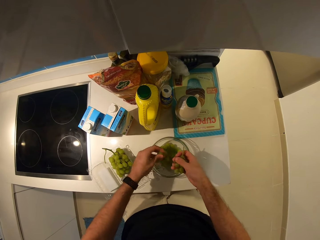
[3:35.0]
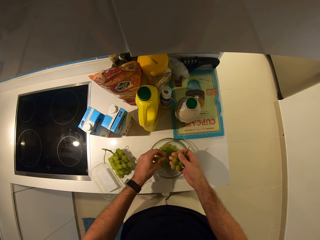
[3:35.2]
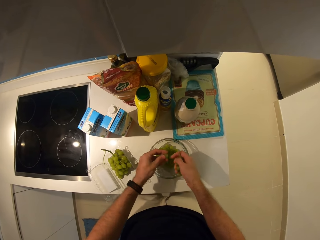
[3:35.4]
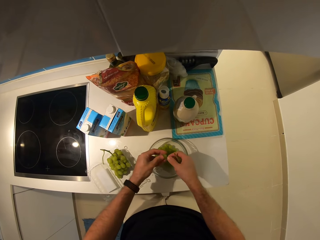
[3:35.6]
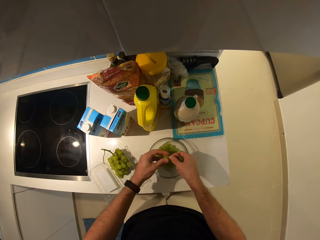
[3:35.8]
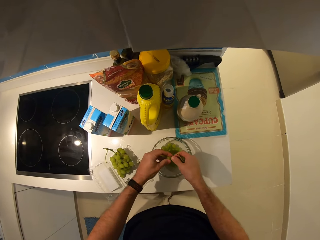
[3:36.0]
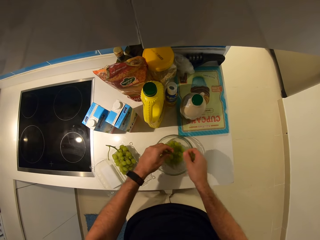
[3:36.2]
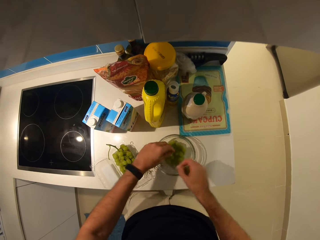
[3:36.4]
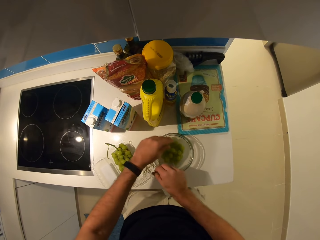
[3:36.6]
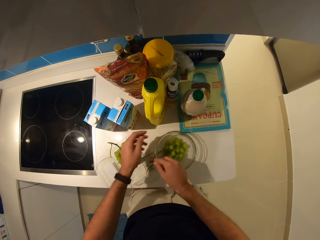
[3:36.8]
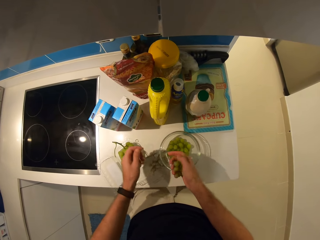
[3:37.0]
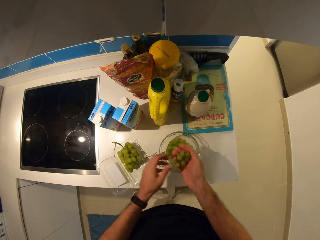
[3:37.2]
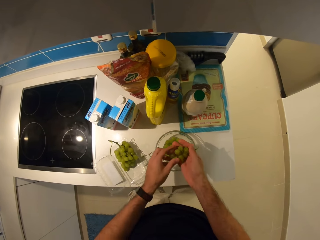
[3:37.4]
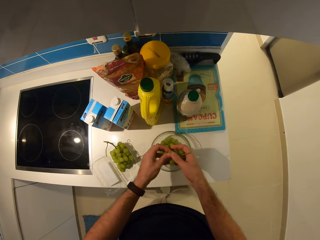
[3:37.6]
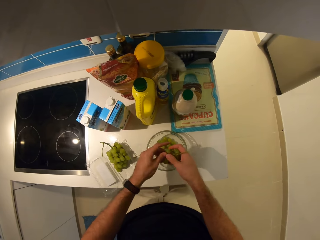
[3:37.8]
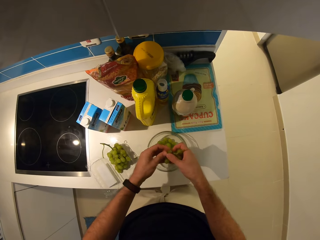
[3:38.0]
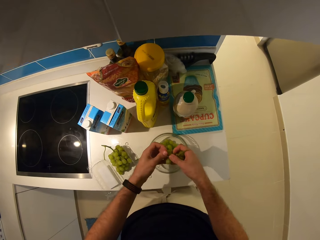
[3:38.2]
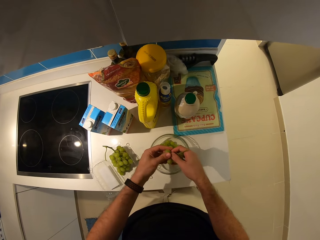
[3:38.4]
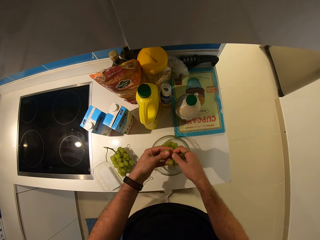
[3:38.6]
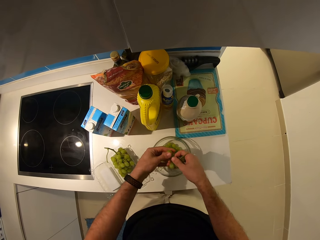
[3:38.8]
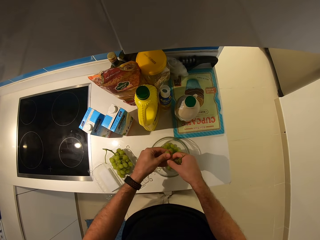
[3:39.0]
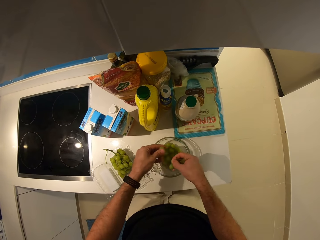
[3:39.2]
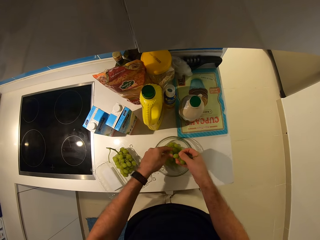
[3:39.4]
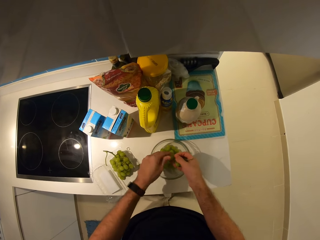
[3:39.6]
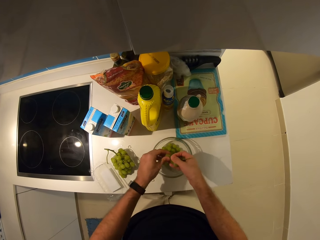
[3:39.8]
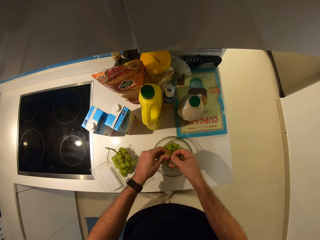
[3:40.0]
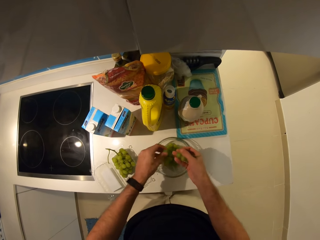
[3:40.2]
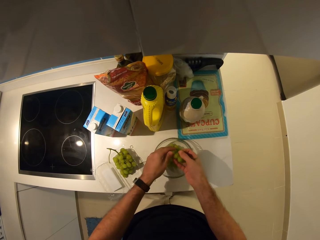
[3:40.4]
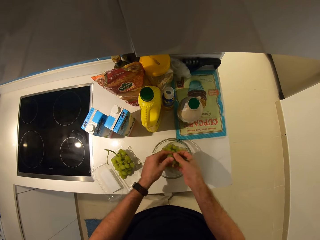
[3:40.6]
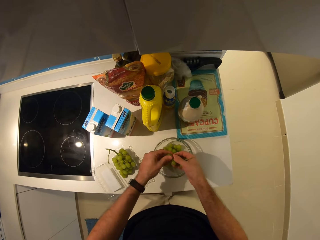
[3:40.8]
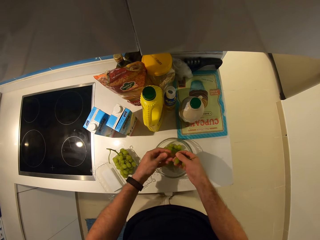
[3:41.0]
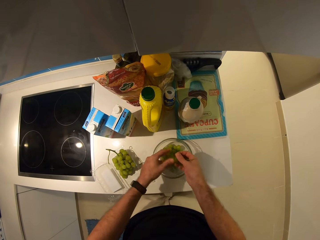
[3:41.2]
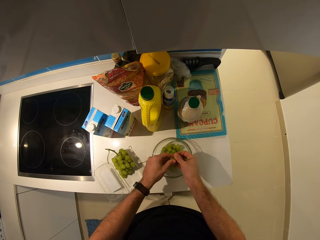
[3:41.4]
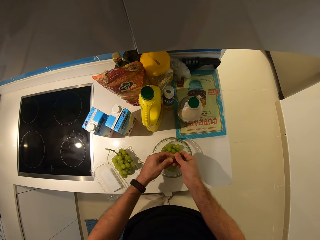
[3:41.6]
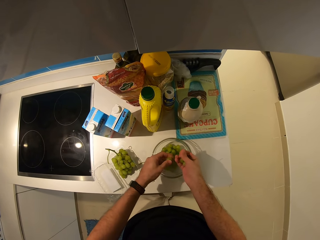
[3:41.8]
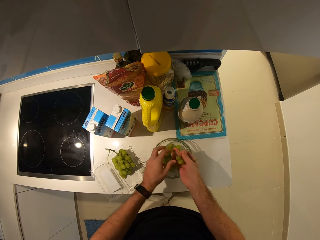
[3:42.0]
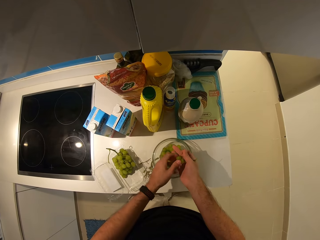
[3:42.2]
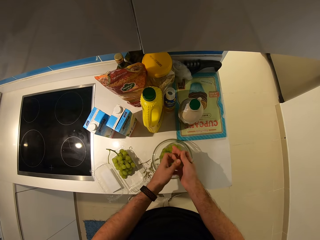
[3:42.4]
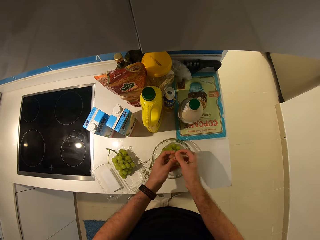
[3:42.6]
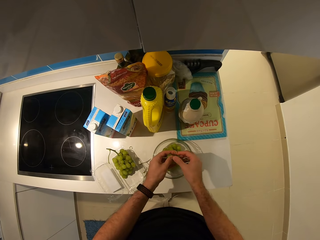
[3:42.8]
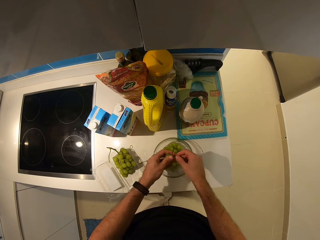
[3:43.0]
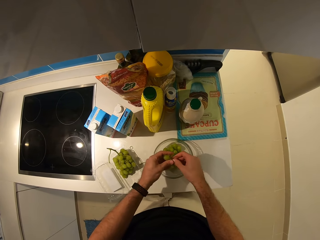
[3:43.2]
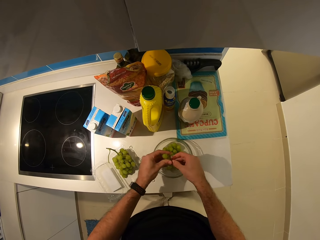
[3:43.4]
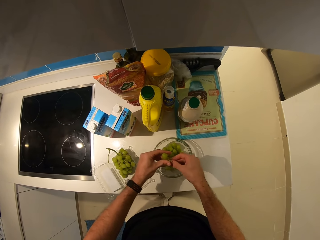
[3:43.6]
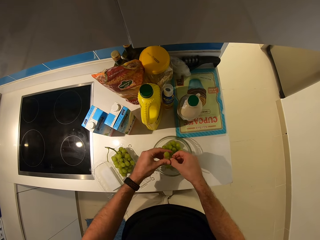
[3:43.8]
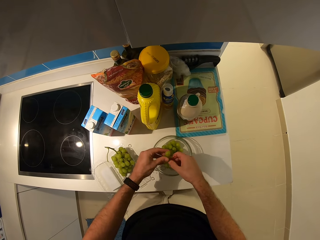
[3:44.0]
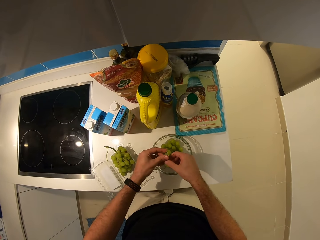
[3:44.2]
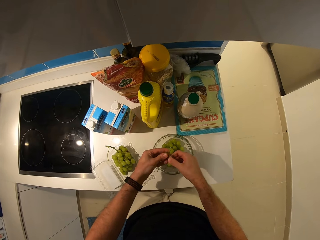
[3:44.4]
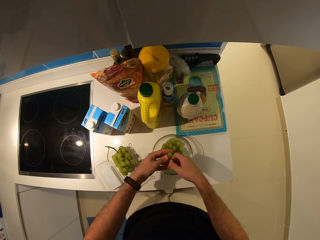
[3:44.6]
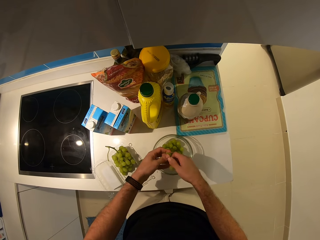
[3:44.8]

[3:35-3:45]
The camera wearer drops the stem on the table. They remove the grapes from the stem.

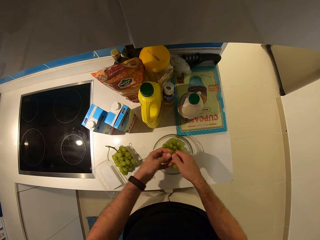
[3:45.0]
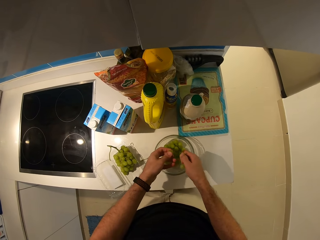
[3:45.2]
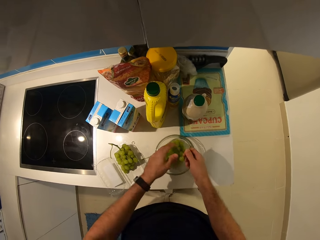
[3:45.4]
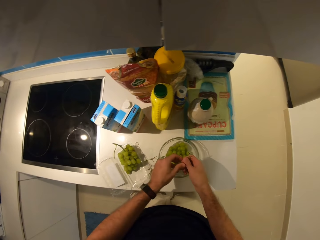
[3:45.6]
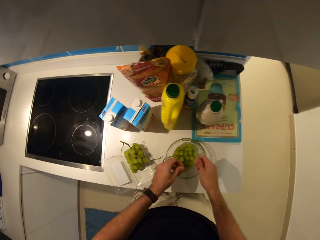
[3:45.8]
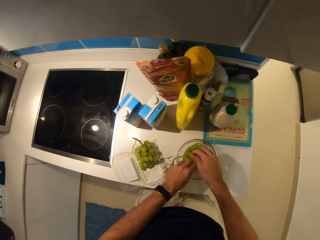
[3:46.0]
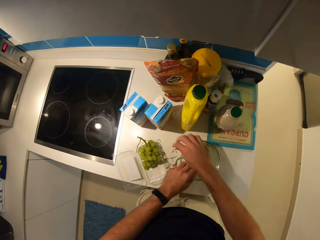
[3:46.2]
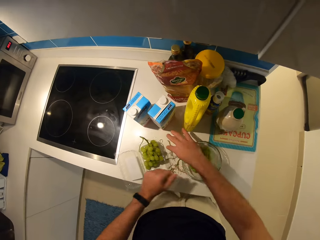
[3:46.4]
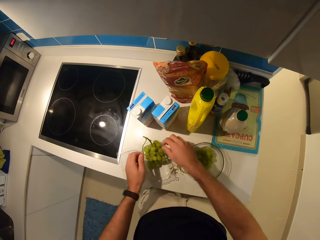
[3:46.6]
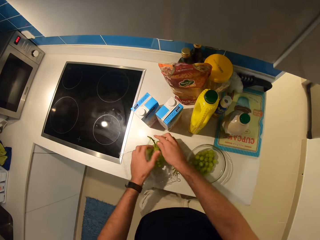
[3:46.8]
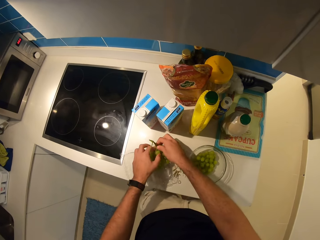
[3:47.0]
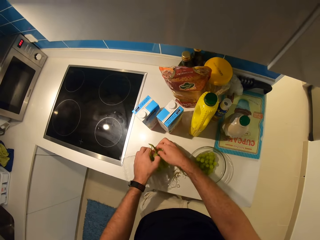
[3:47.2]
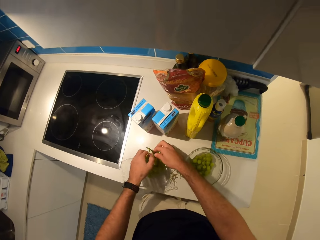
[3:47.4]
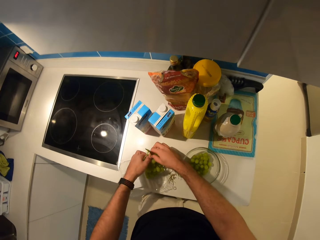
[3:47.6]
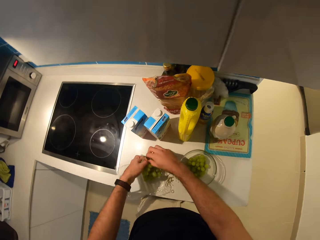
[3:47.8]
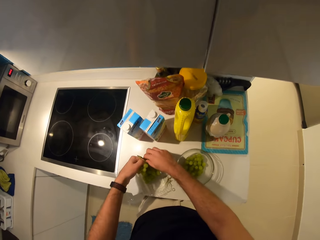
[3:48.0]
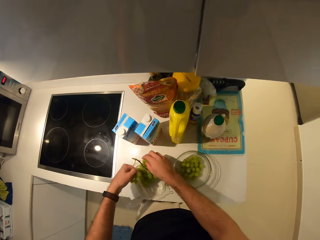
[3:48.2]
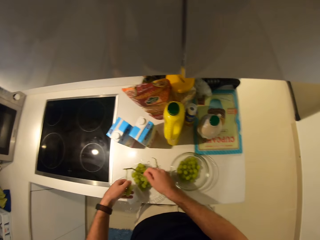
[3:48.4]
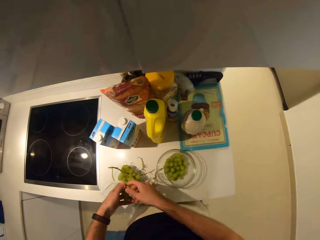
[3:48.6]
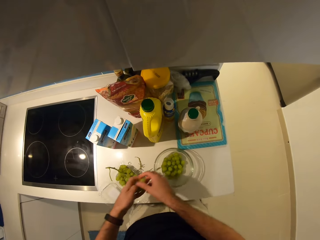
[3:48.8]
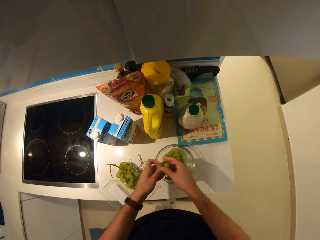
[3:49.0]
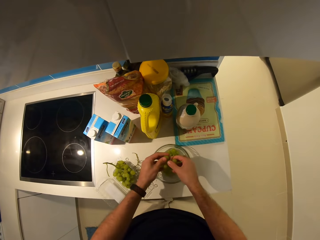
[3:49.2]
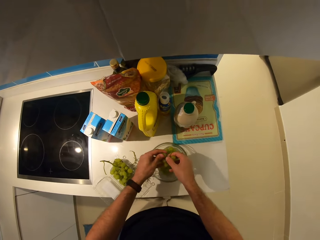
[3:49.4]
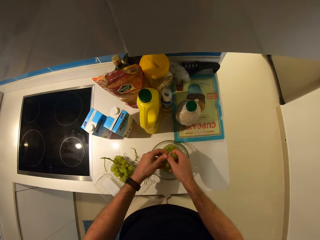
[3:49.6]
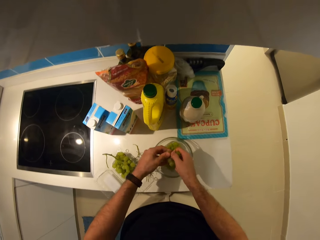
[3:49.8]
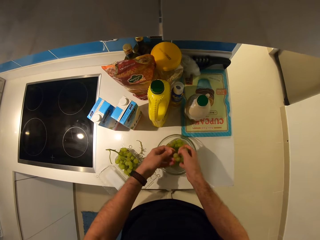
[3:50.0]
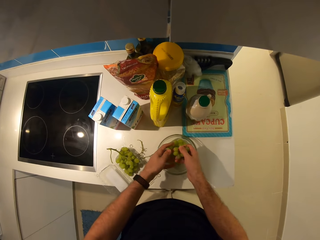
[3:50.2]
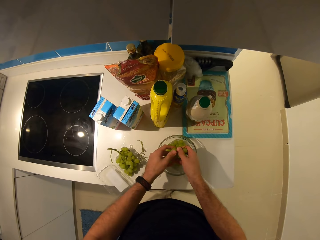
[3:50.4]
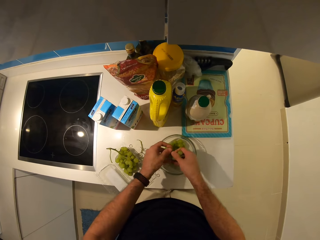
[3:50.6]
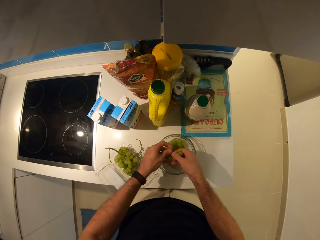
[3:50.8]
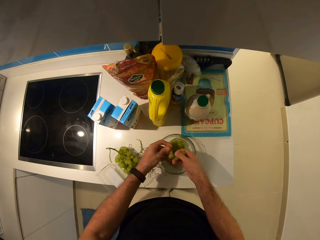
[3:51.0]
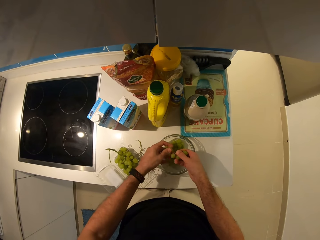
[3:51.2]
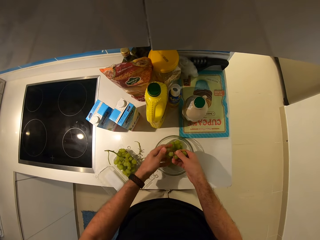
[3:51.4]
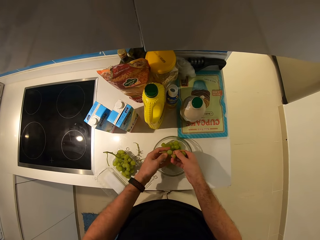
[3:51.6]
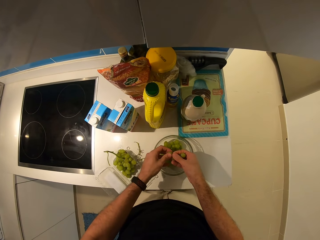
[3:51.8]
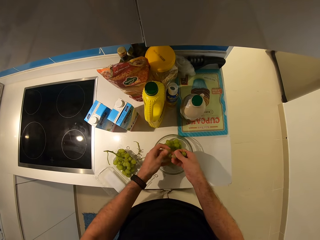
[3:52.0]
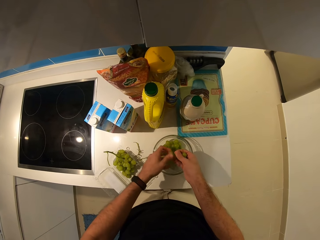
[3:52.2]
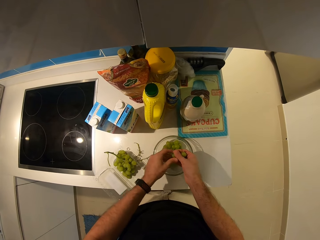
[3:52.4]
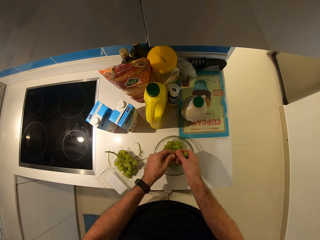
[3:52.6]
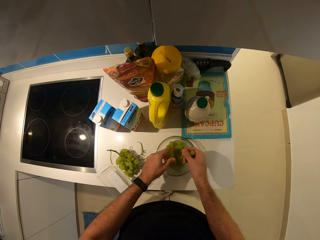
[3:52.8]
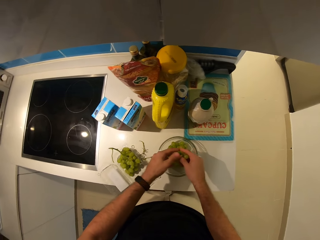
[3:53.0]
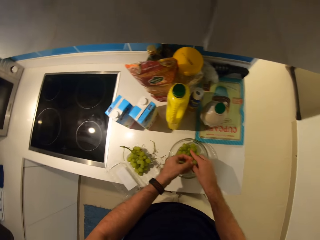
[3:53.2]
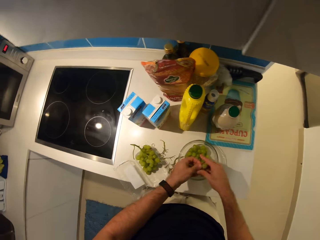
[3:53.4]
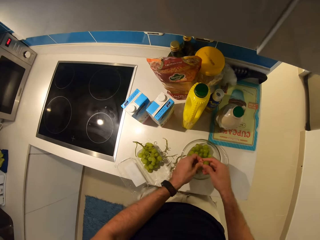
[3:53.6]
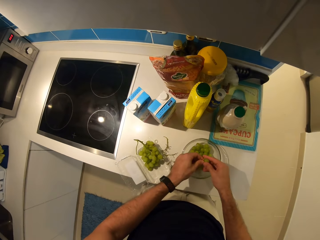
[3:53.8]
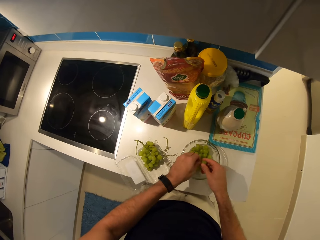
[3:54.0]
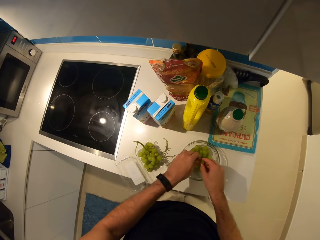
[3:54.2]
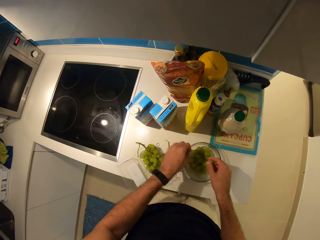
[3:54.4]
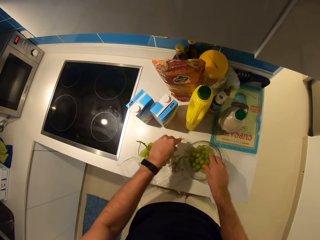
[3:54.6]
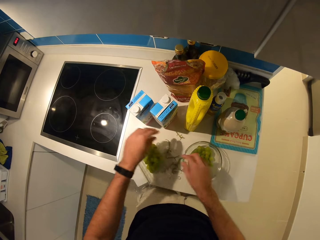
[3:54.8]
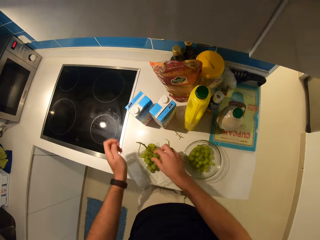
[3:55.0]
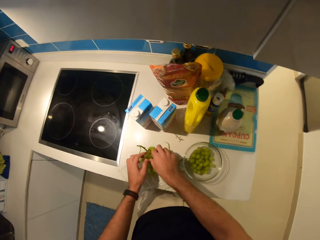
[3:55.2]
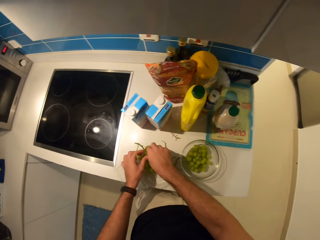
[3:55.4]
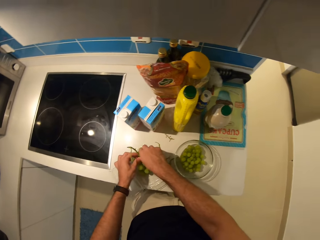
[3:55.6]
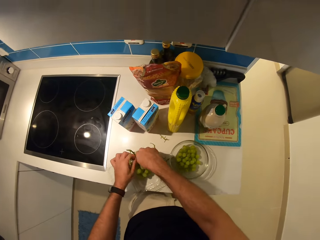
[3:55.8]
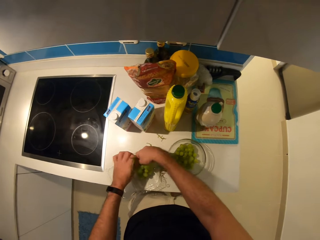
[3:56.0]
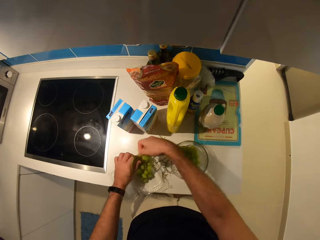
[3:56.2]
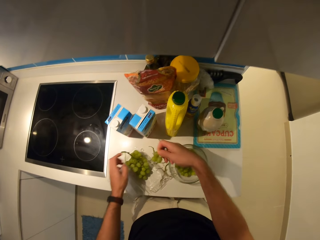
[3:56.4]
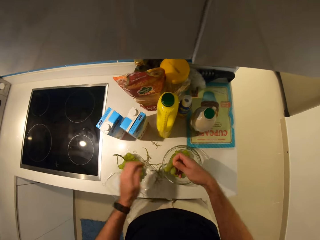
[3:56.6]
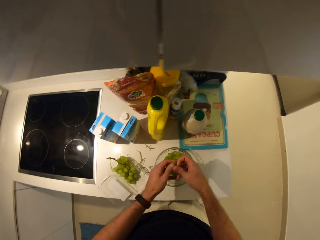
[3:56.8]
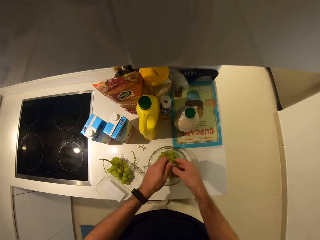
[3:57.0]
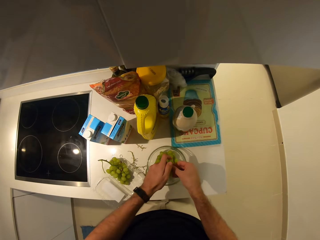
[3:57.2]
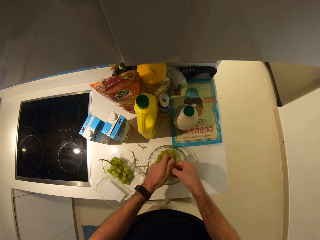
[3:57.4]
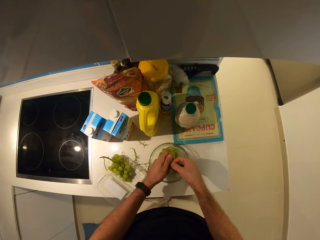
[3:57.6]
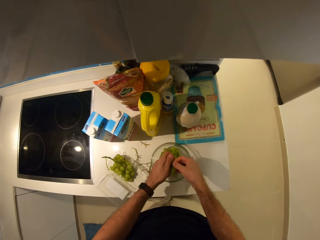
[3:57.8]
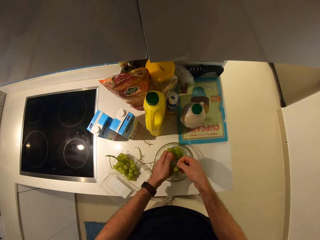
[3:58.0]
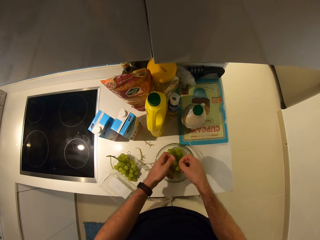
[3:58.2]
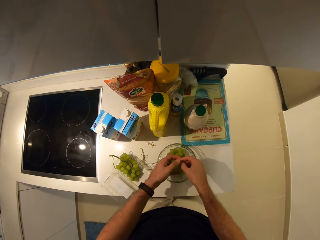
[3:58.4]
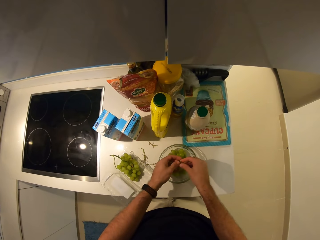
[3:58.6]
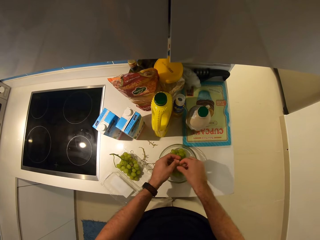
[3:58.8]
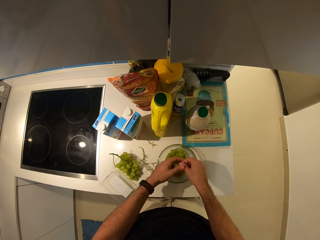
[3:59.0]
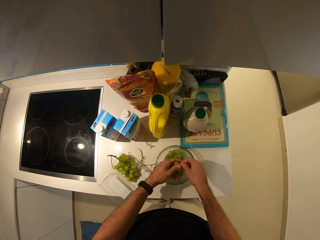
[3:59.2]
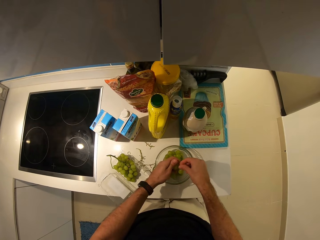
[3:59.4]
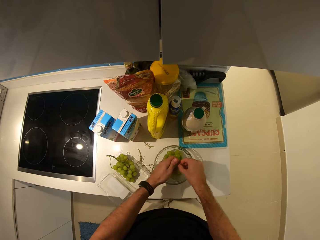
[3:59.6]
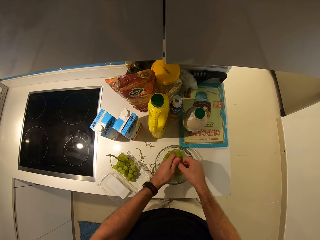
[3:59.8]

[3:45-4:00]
The camera wearer drops the grape vine in his right hand on the kitchen counter. He cuts a bunch of grapes. He plucks grape vines from the grapes with his hands. He drops the grapes into the glass bowl. He drops the grape vine in his left hand on the kitchen counter. He cuts a bunch of grapes. He plucks grape vines from the grapes with his hands. He drops the grapes into the glass bowl.
